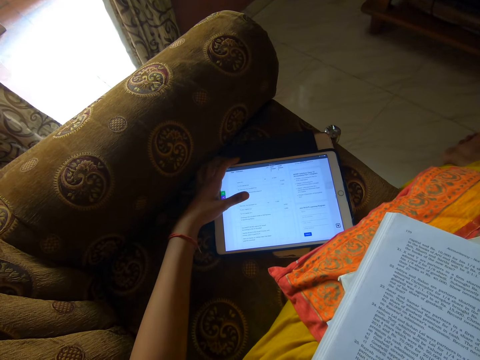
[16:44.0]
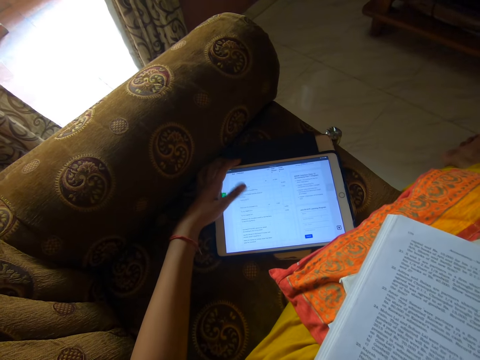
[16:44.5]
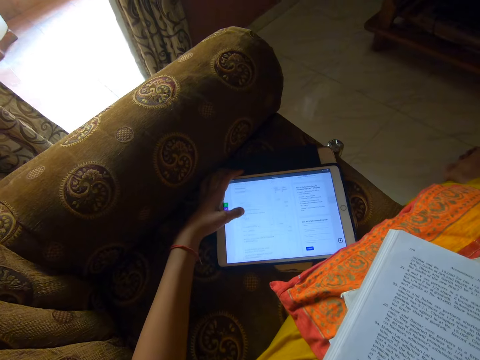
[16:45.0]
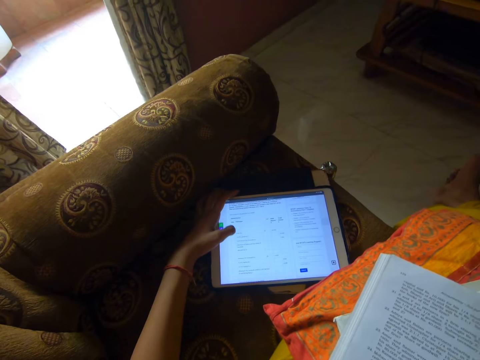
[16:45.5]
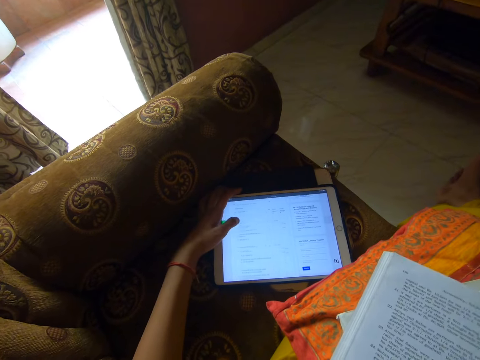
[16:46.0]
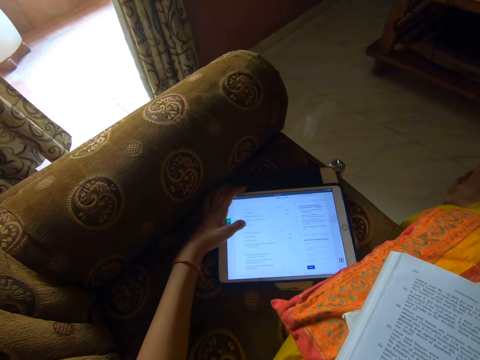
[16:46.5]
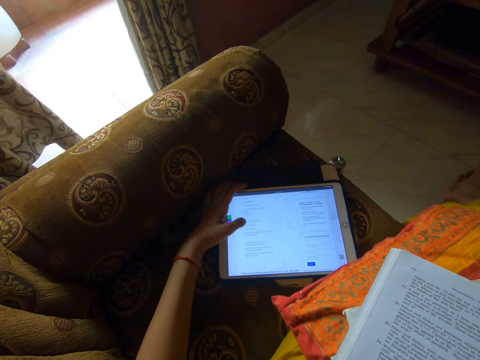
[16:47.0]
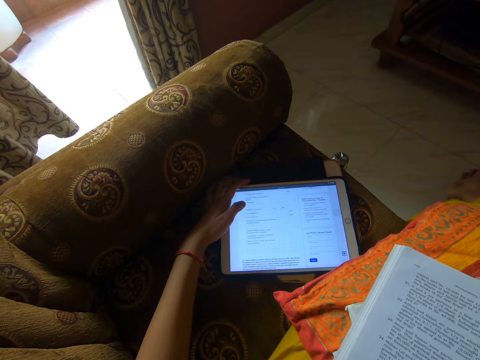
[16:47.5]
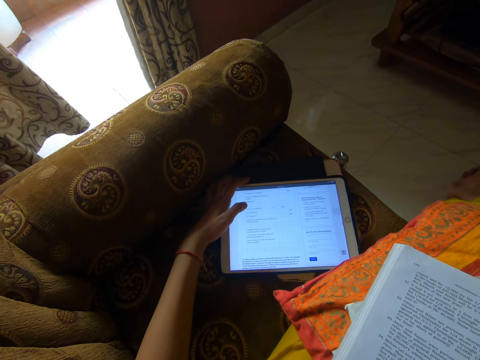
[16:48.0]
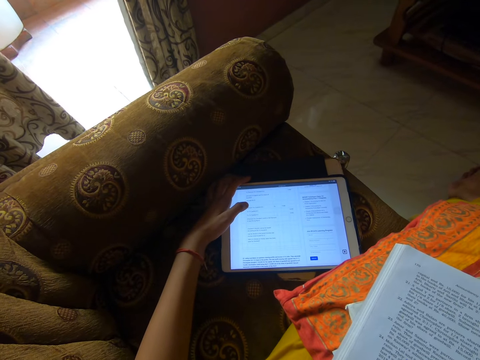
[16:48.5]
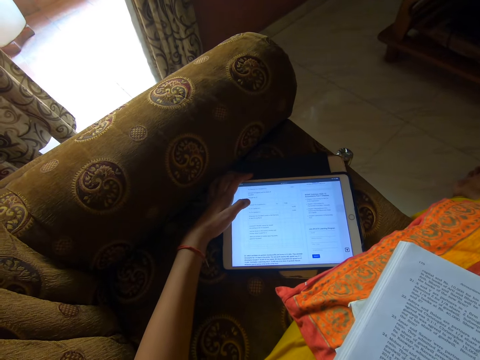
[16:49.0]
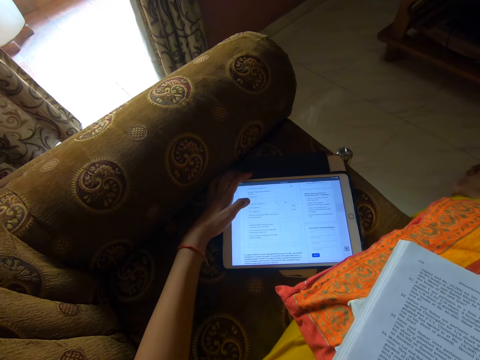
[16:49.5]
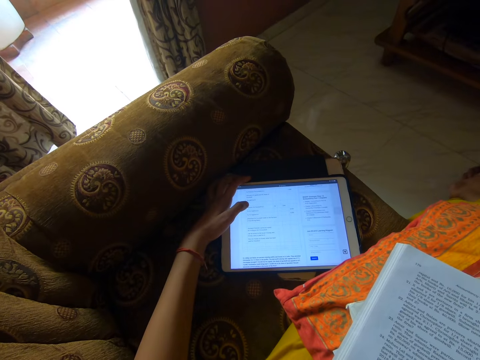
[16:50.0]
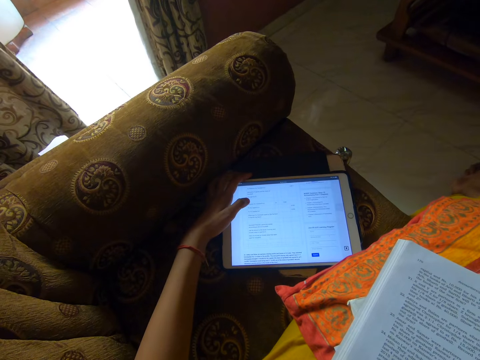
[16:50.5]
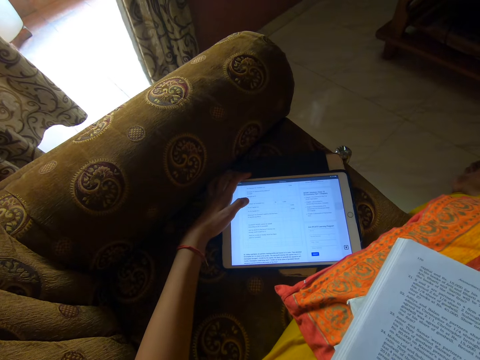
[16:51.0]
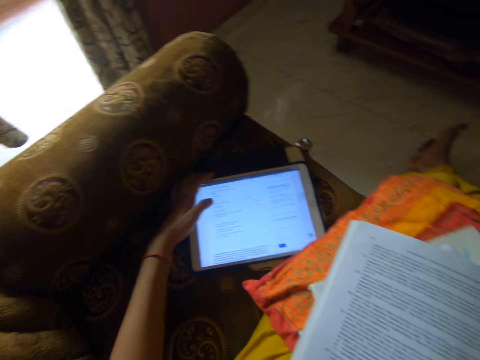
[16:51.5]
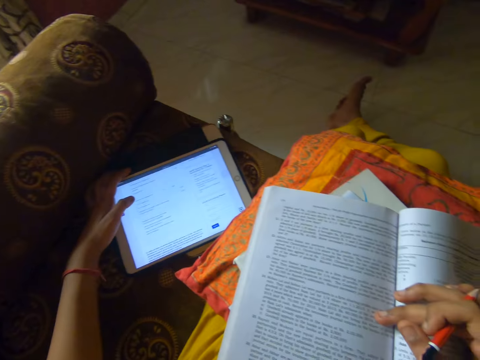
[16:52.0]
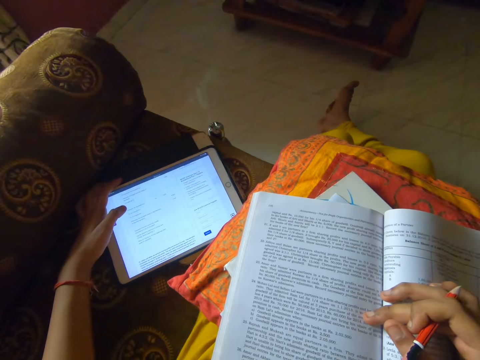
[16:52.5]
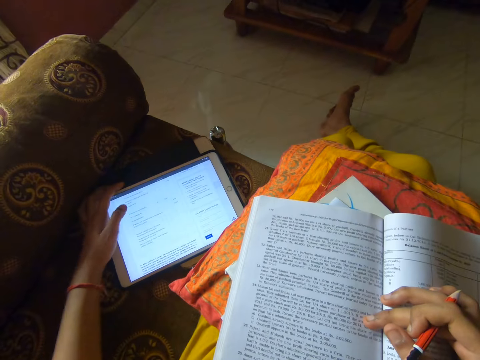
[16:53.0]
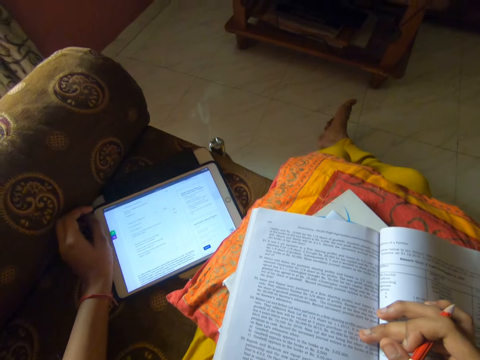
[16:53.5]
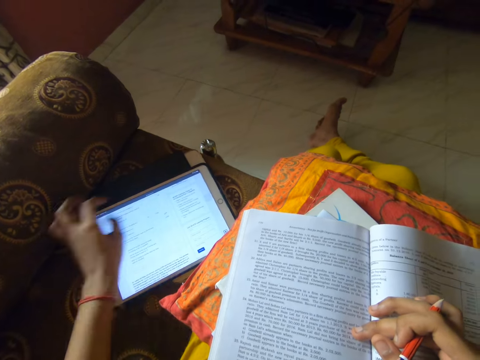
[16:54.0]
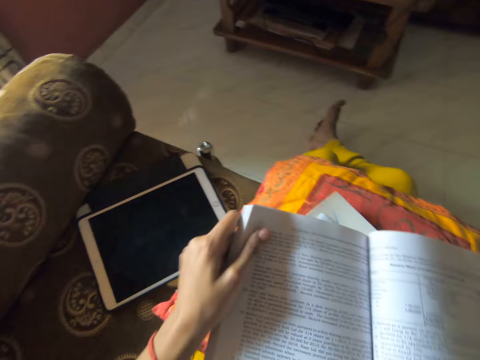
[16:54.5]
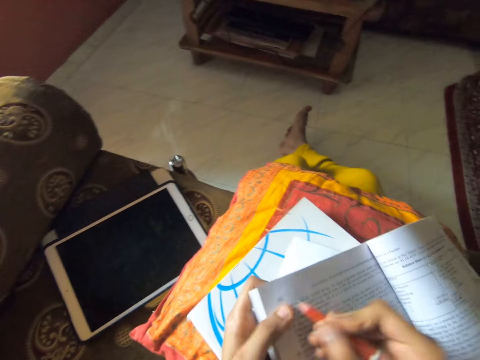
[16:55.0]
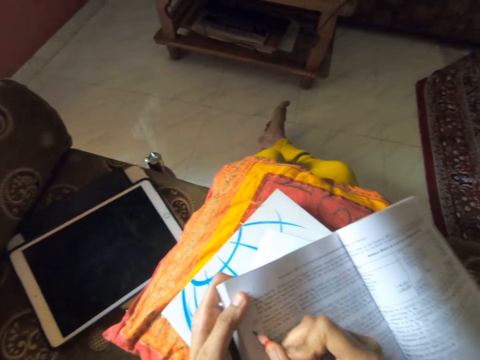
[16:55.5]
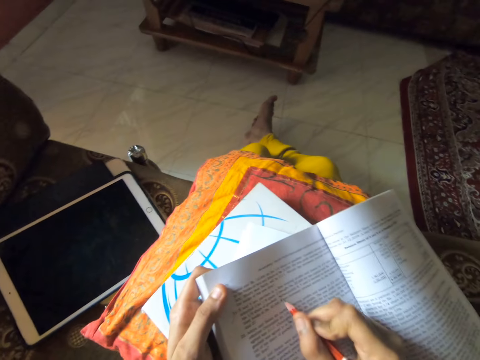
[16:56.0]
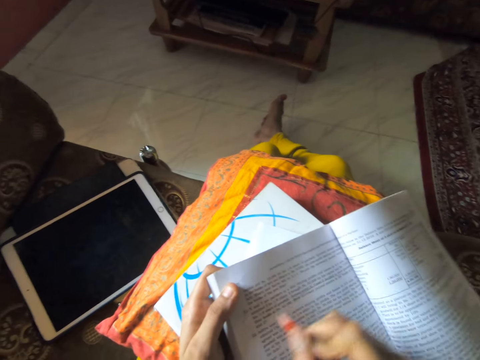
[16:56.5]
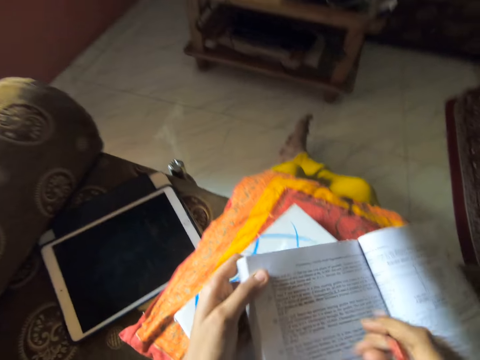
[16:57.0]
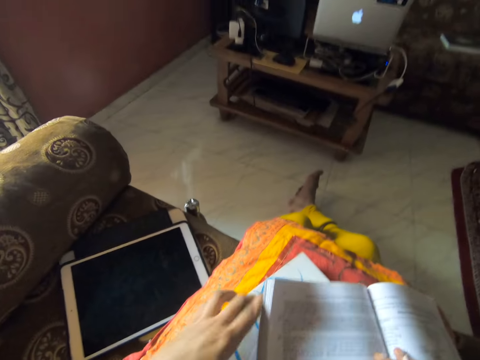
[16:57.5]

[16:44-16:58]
The camera wearer sings along to background music. They look at a book. They look around. They lock the tablet with the power button. They adjust the book on their laps. They place marks on the book with a pencil. They sing along to background music.

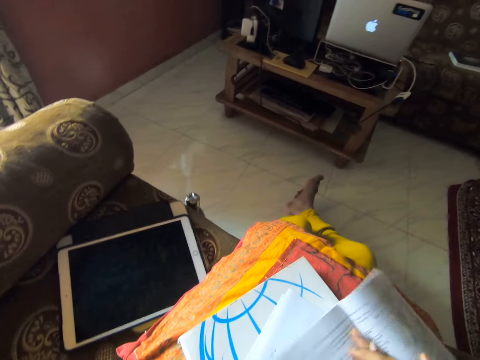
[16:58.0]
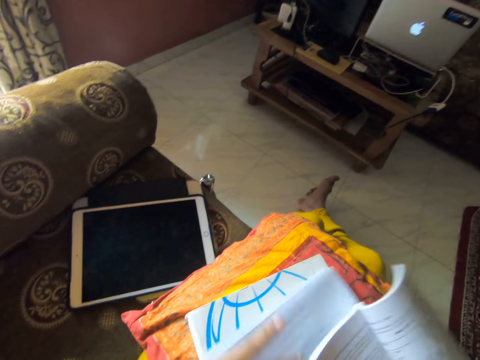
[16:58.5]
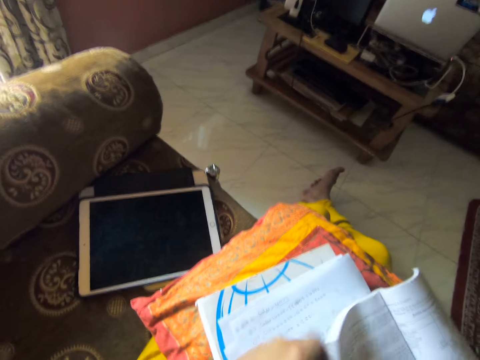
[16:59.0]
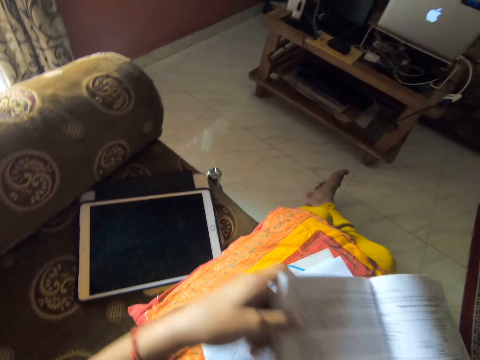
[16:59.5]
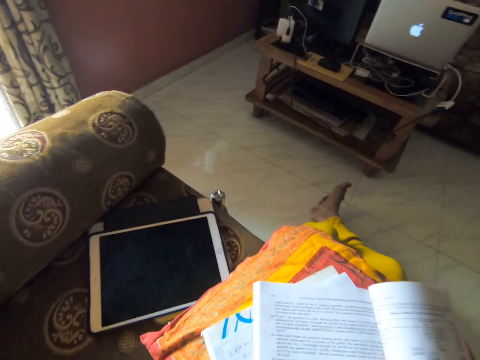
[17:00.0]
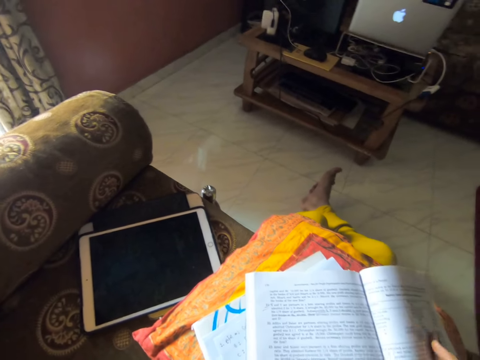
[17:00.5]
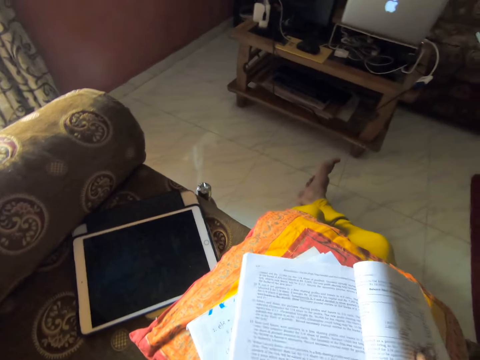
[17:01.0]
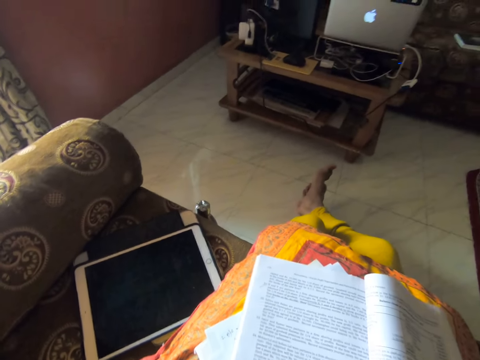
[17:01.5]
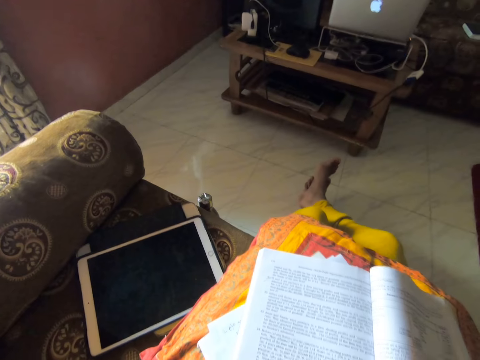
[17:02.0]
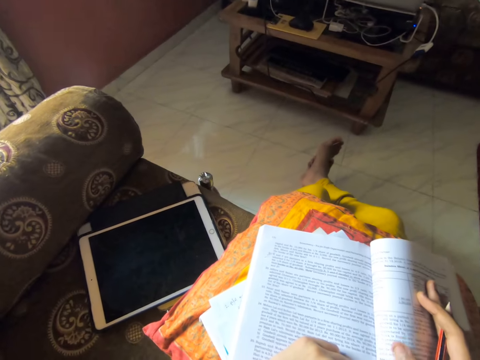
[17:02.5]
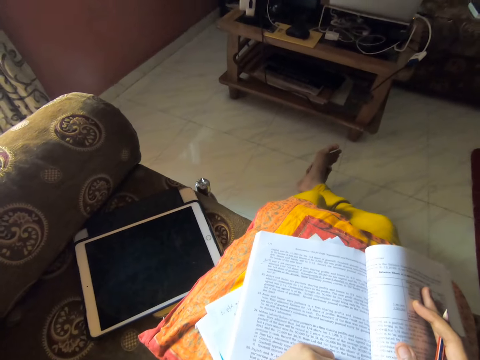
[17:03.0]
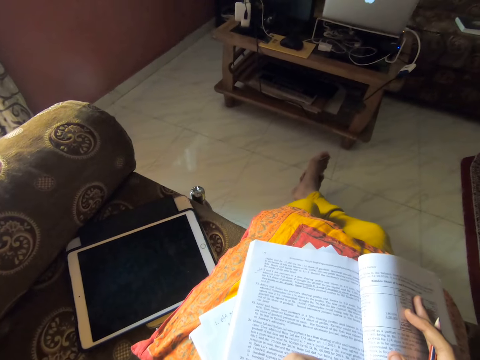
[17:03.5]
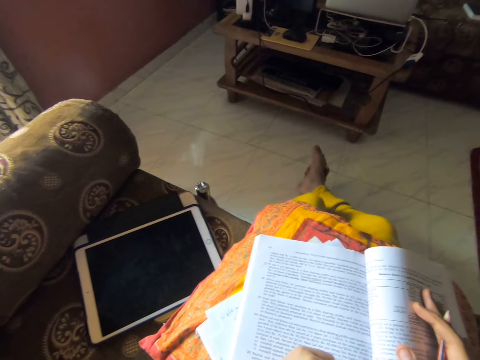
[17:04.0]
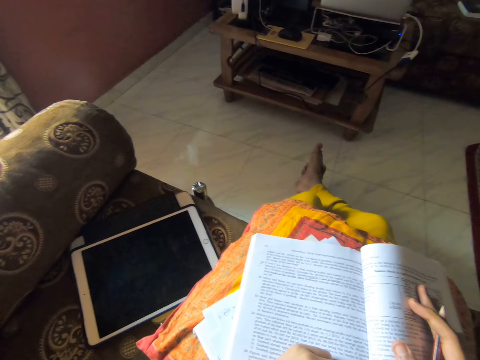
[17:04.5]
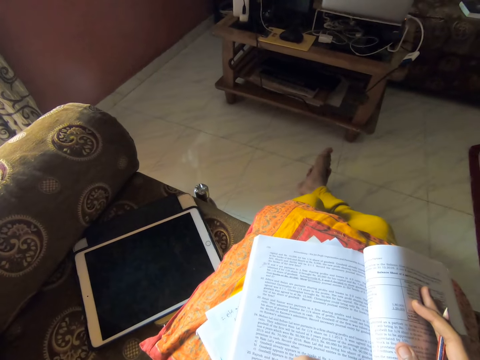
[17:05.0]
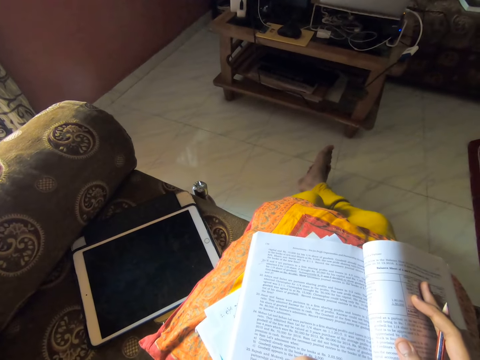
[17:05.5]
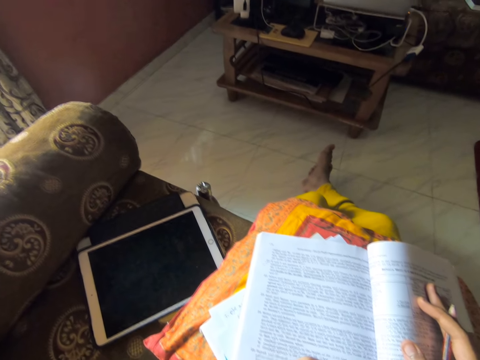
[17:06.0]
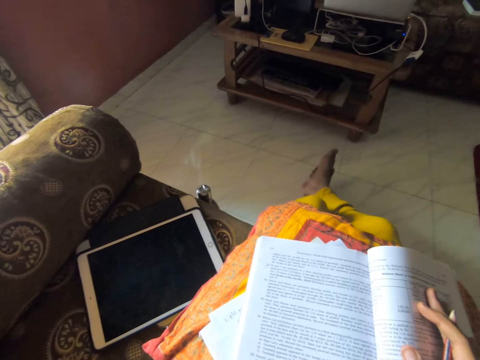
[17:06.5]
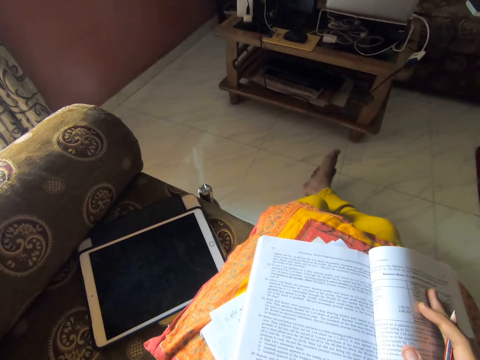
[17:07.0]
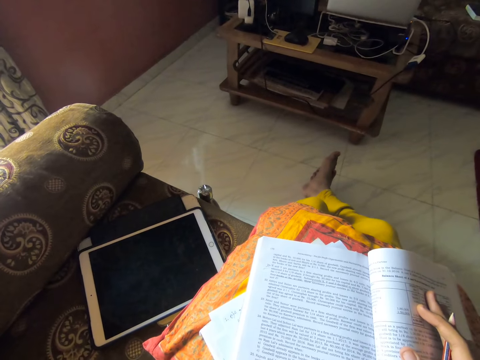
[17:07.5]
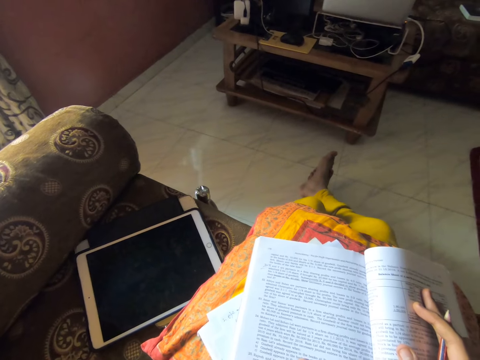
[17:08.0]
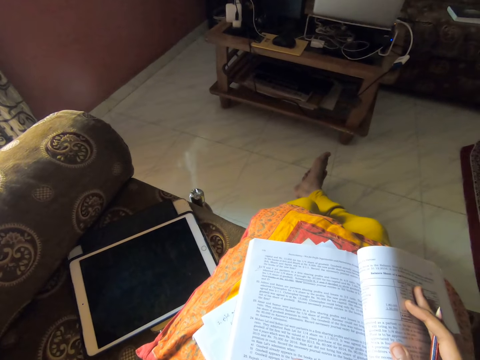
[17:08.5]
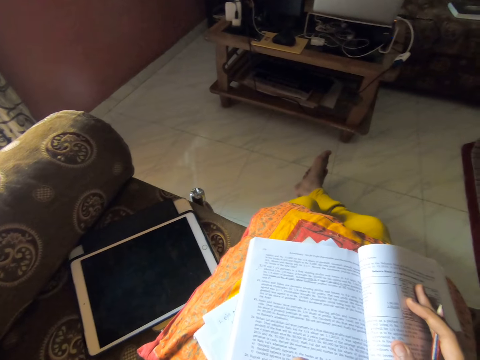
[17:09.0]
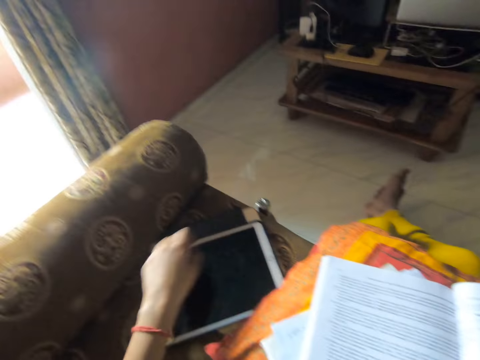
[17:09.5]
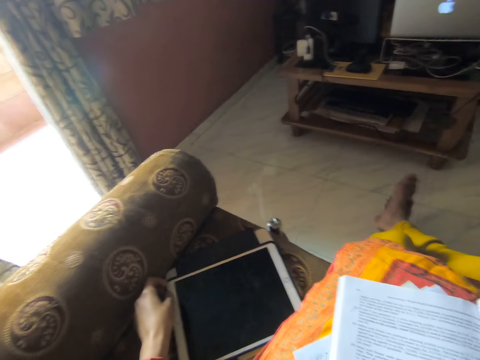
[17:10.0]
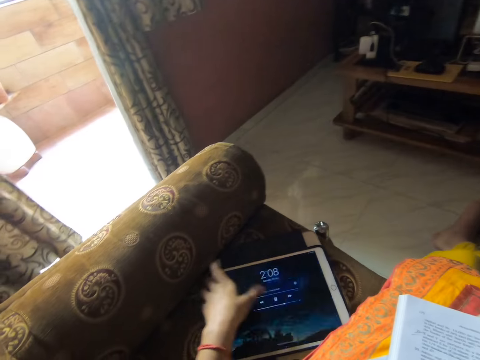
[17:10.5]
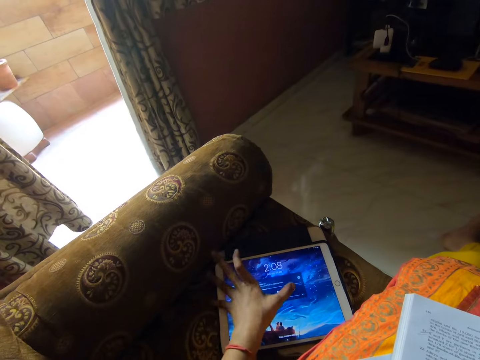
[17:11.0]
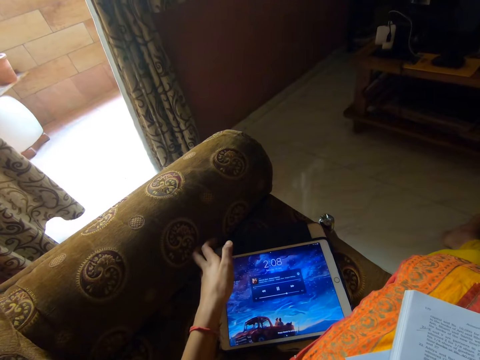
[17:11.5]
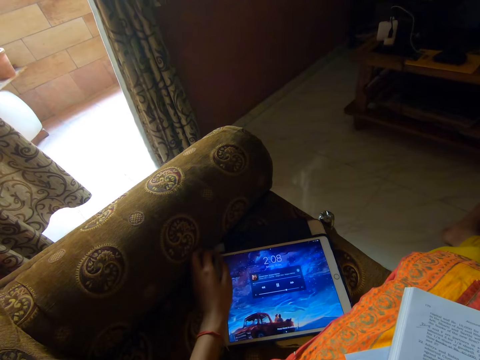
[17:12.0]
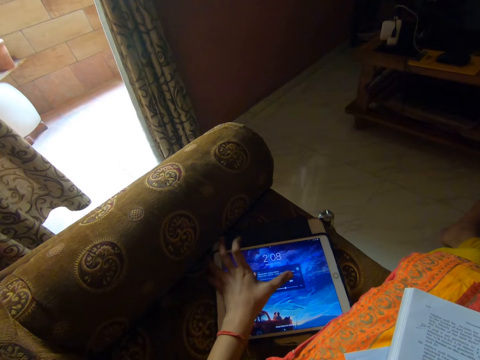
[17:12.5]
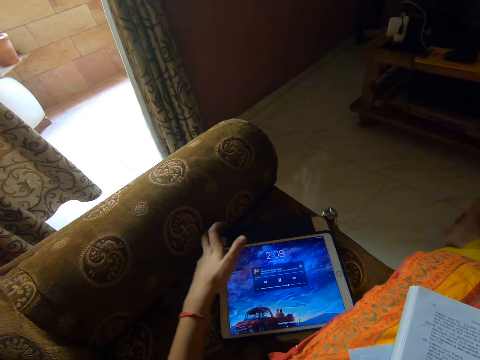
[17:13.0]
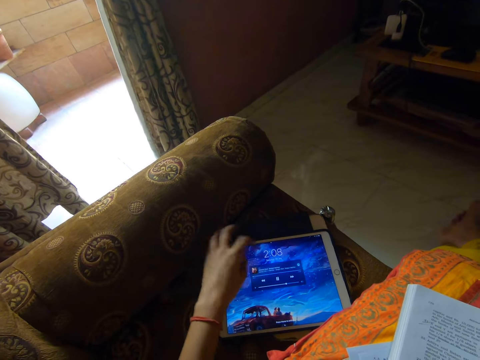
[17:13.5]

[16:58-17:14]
The camera wearer moves a book on her laps. She sings along to background music. She adjusts the book on her laps. She sings along to background music. She sings a song. She operates the tablet.
